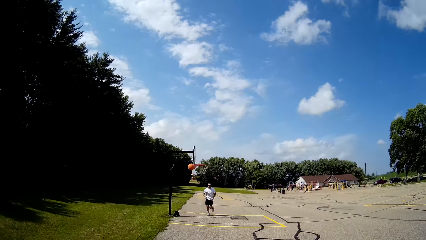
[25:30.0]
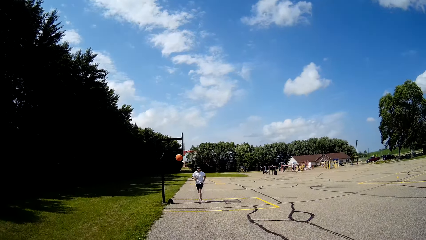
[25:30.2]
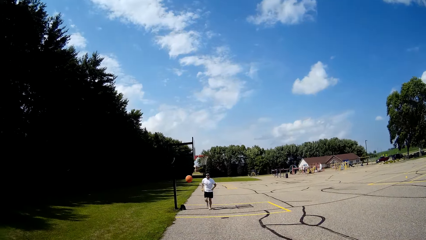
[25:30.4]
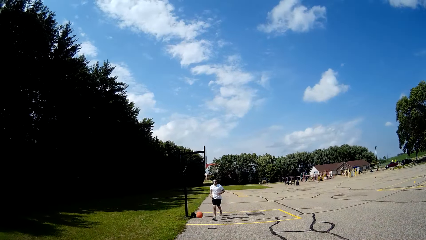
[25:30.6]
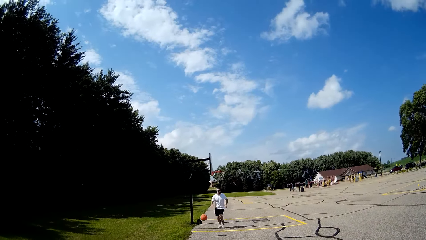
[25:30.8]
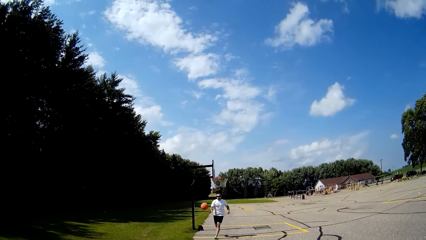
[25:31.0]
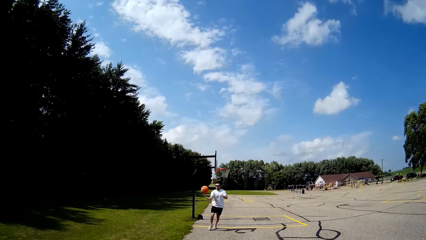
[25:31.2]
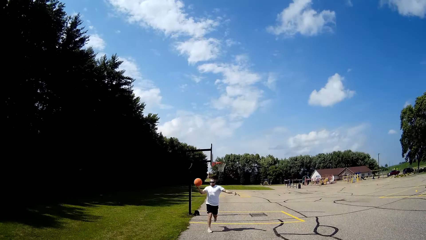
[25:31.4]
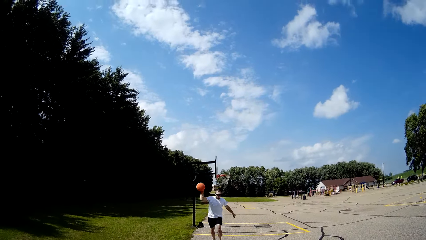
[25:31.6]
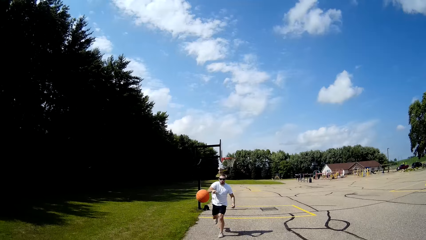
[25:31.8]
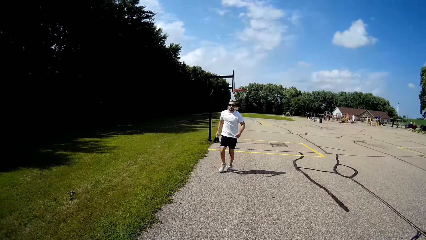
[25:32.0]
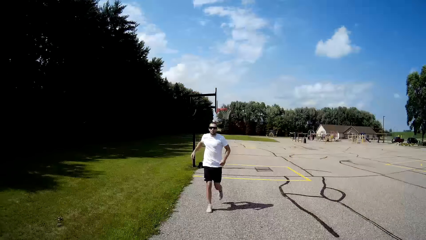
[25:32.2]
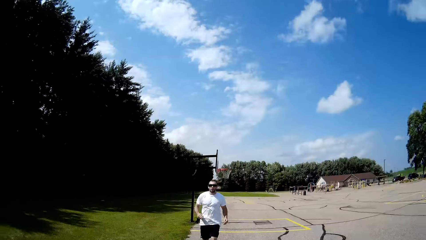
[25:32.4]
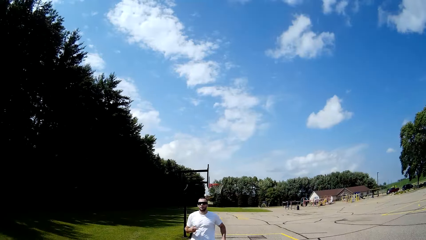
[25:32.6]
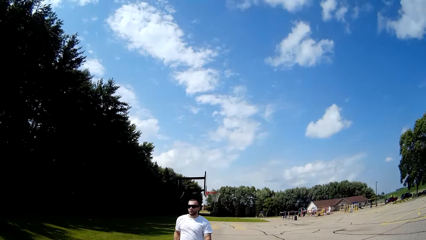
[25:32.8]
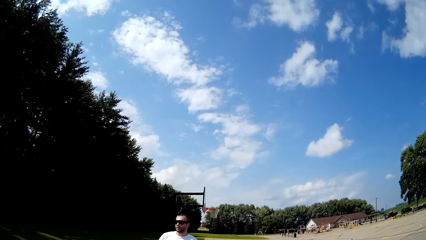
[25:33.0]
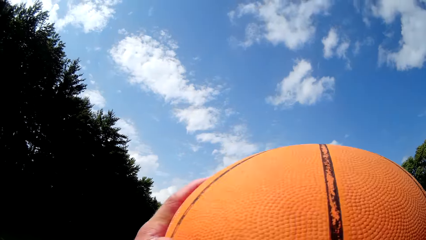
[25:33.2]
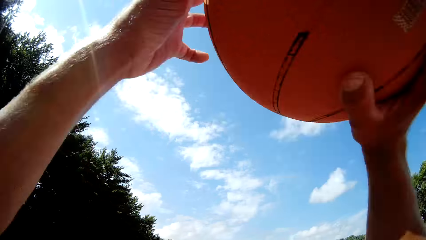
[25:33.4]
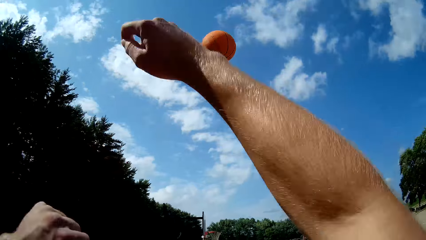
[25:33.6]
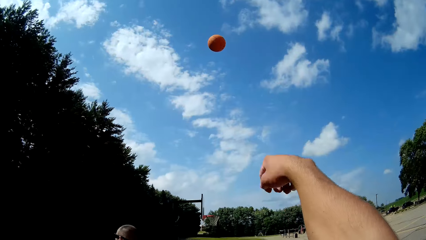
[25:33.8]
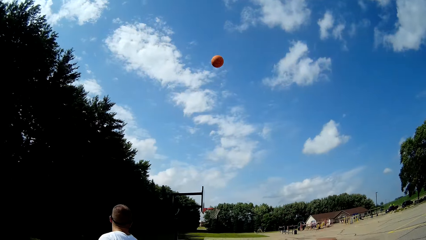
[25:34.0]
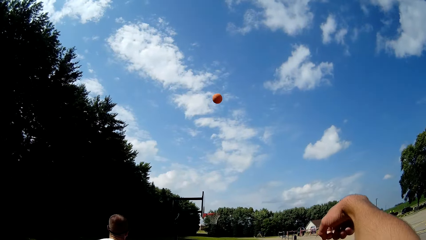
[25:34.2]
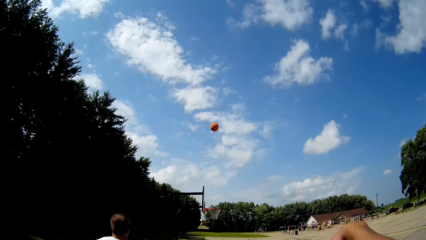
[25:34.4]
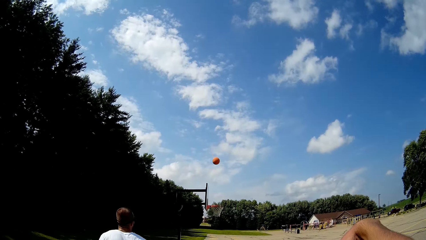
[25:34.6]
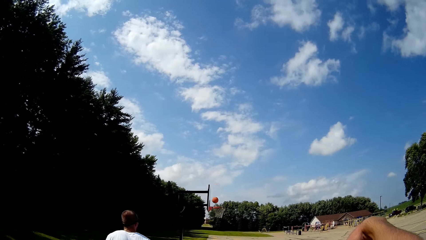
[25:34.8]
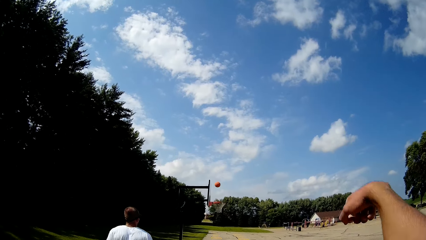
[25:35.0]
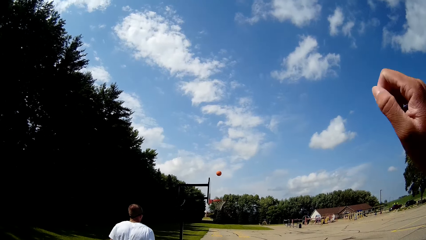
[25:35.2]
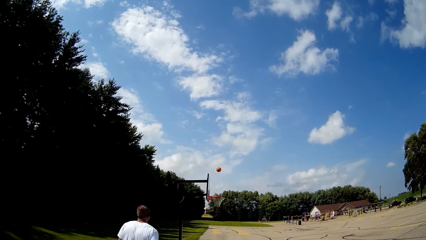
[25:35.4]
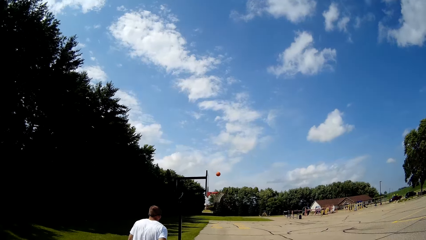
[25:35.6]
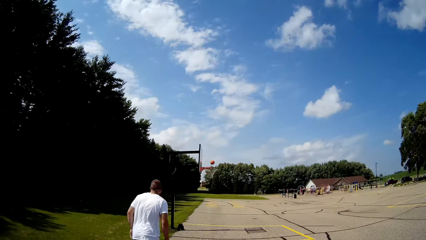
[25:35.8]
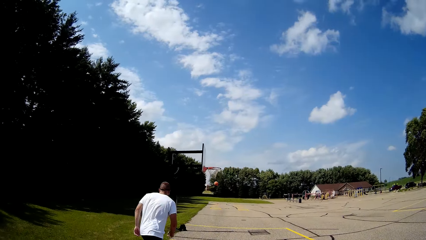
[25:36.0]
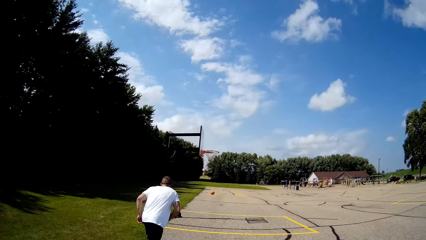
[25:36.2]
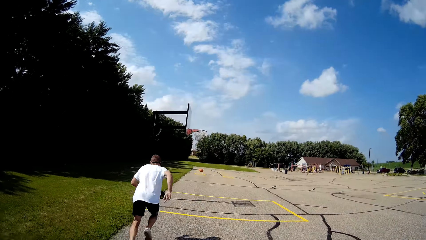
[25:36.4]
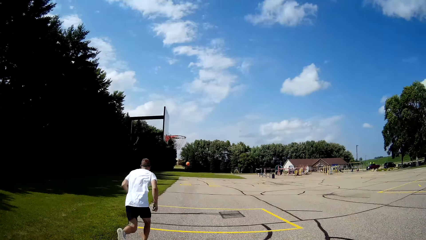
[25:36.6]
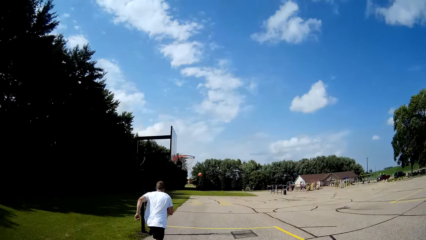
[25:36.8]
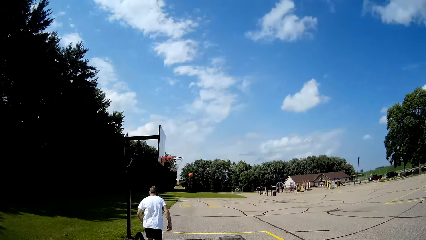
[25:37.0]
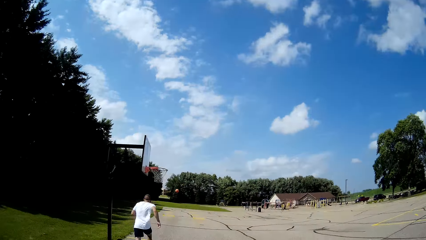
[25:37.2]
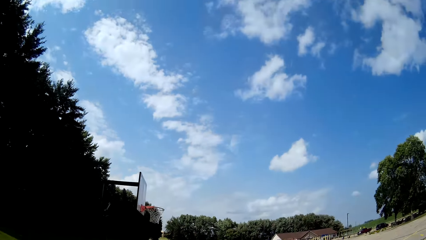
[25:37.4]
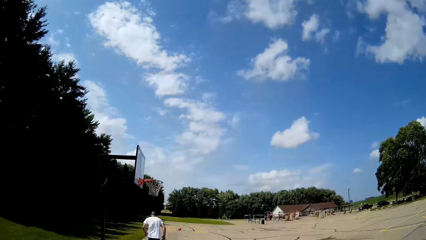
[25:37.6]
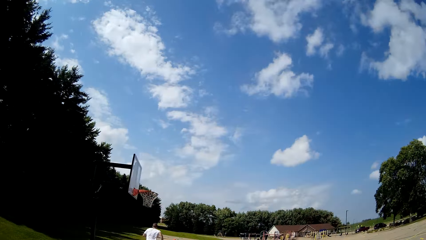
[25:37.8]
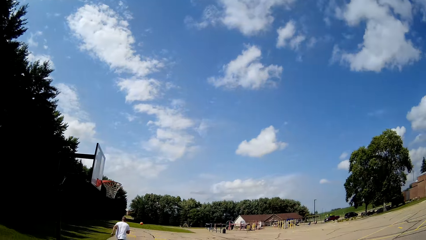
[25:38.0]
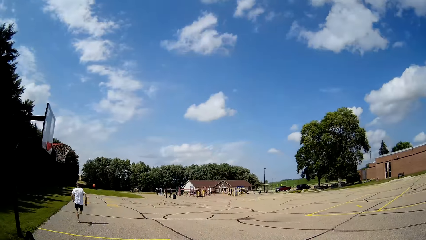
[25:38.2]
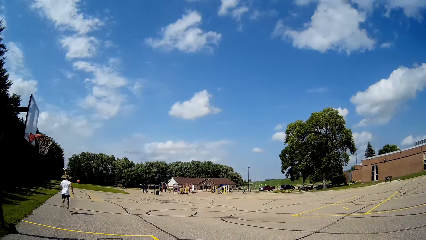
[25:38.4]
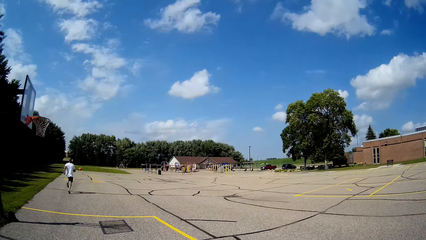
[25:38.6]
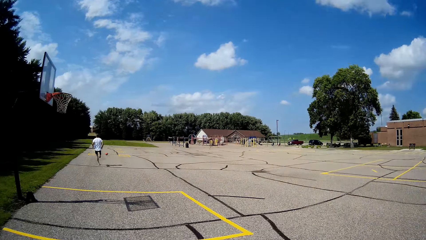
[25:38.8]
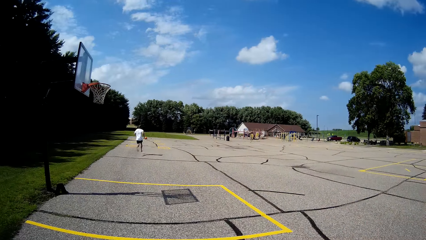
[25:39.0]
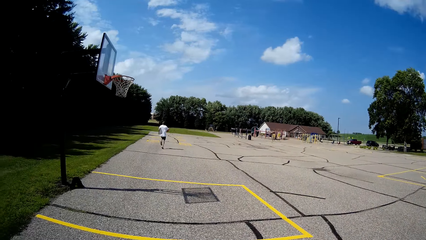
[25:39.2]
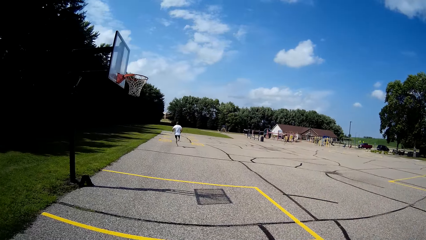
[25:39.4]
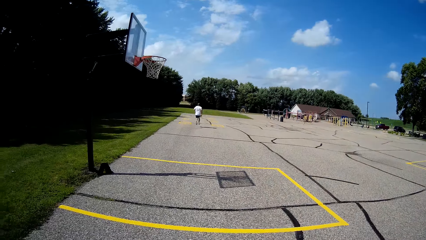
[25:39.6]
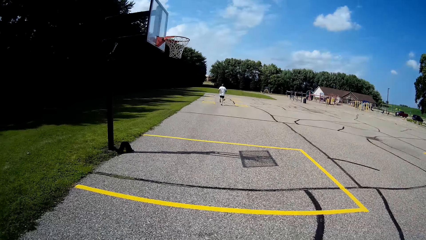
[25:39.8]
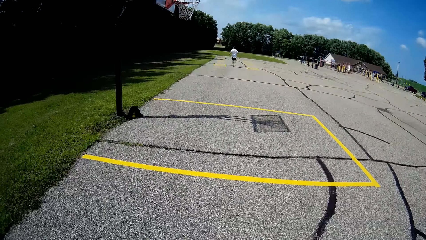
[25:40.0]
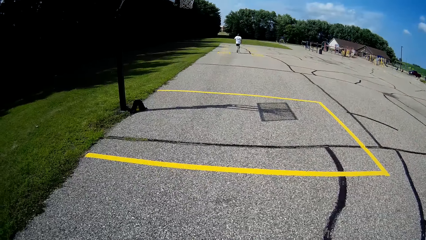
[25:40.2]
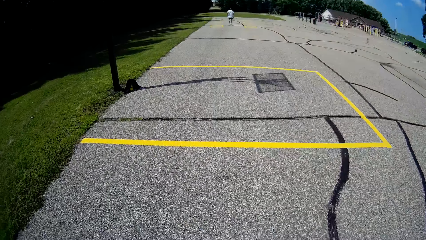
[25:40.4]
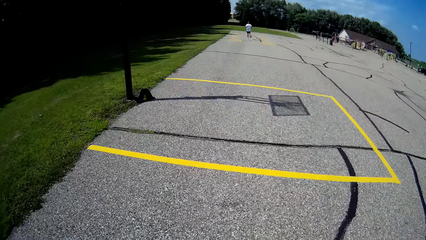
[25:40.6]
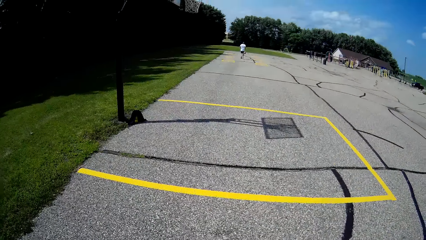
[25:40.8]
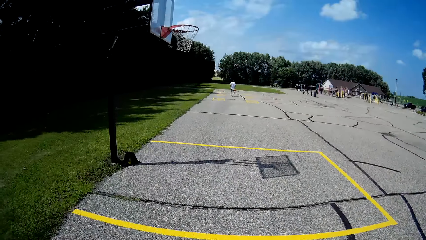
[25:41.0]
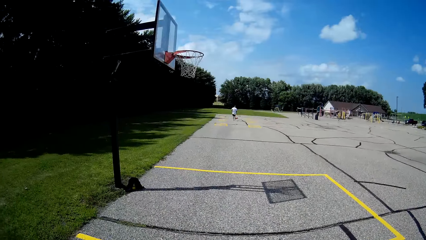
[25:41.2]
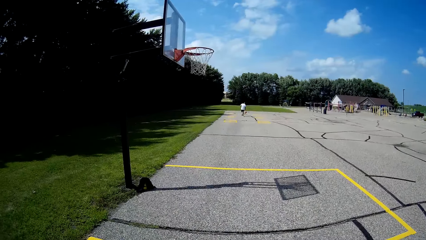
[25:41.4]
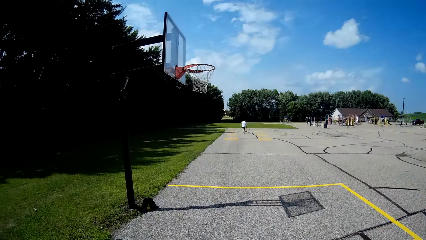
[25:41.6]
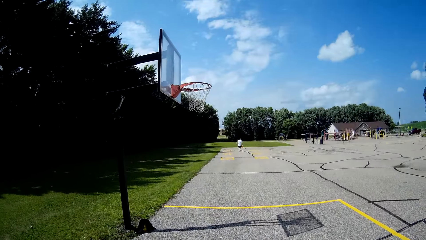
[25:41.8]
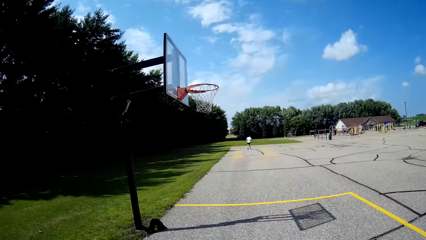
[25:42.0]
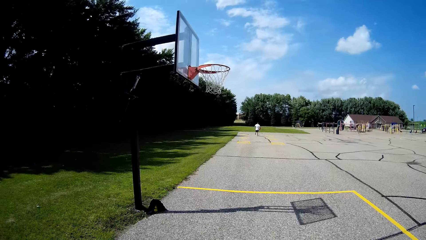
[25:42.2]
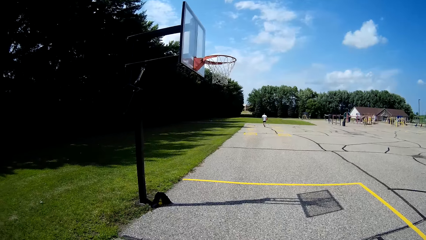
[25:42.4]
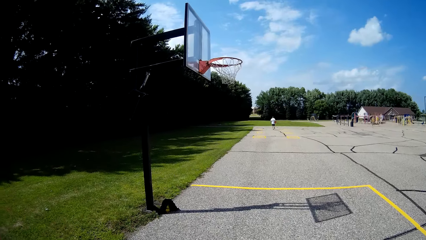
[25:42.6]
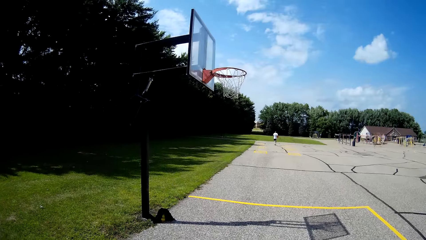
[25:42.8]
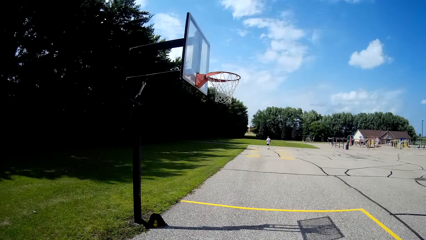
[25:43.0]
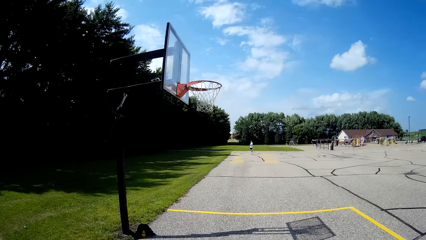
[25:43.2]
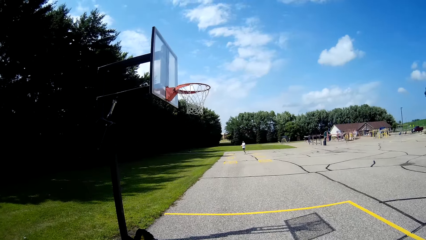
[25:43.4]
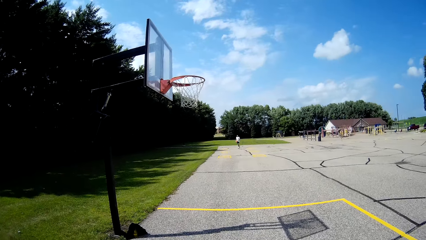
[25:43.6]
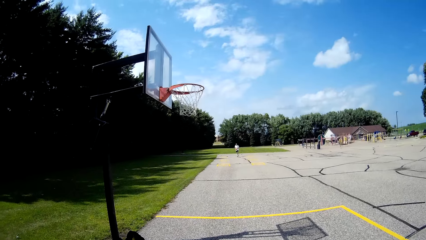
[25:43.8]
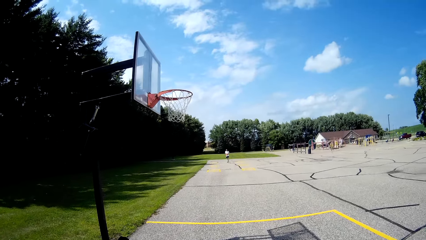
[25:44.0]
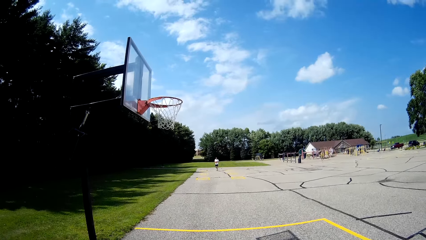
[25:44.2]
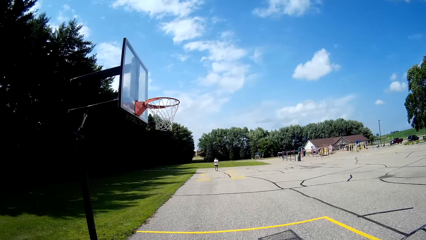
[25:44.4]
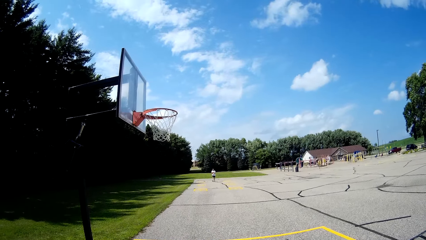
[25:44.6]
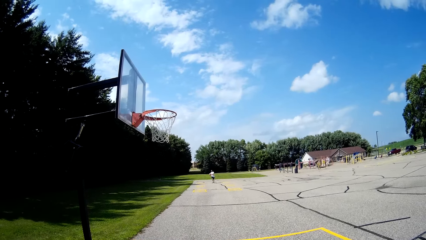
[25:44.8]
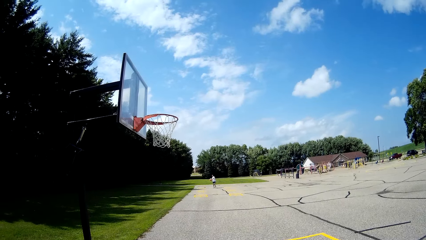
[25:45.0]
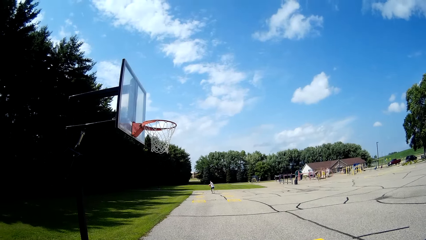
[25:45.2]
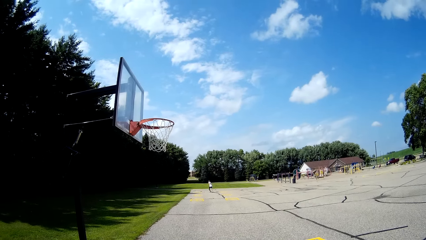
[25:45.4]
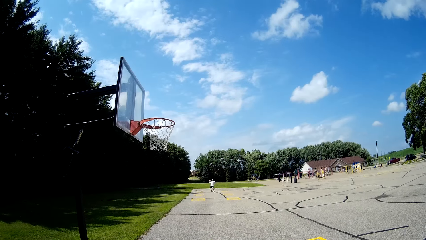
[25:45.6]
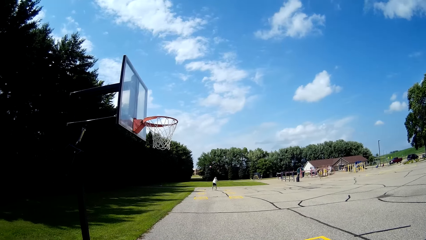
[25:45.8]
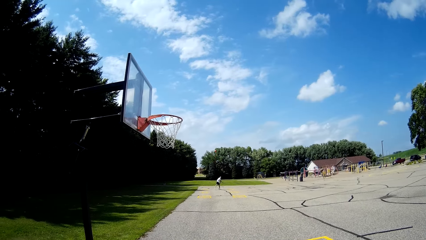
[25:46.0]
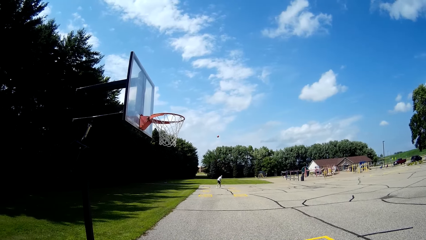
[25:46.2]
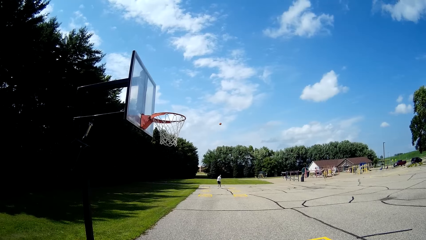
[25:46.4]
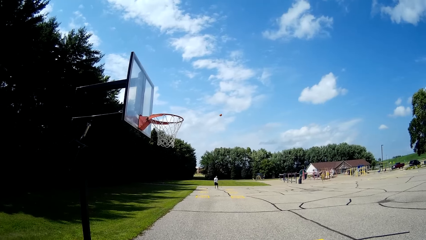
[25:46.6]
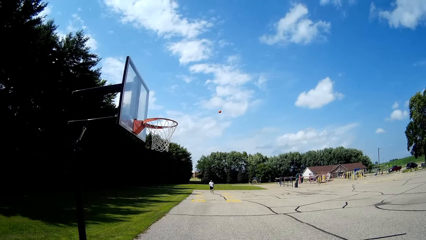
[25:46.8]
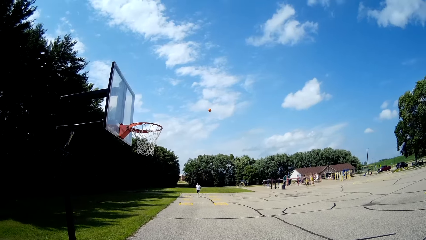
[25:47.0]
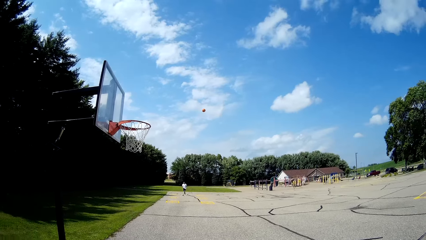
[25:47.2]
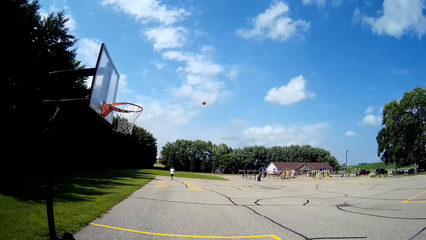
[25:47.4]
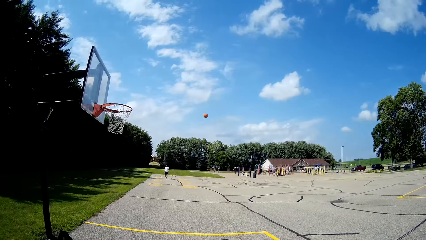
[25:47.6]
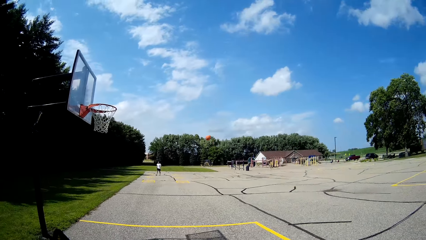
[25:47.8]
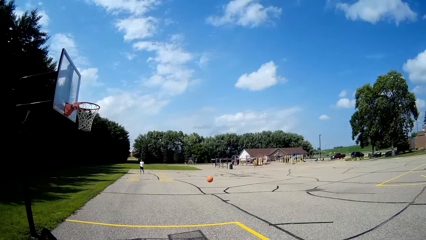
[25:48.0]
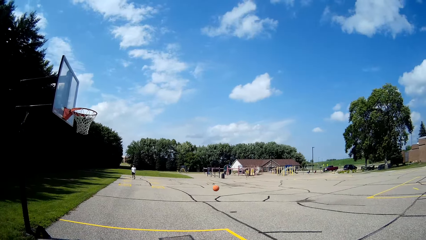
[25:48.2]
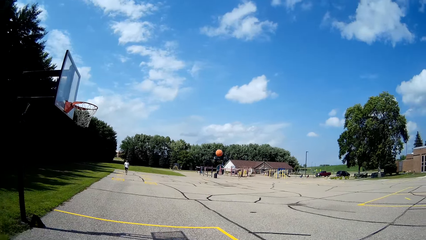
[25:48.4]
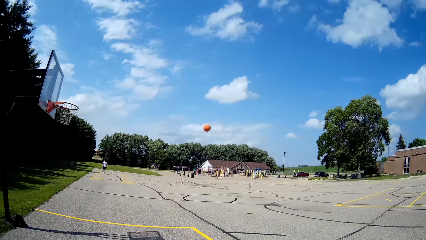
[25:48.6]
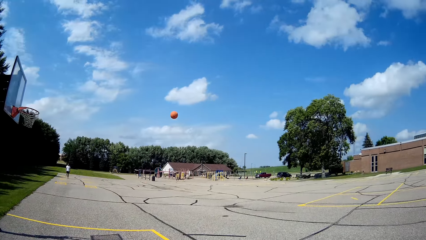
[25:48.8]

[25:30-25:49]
A man runs. The man hits the ball on the ground. The man throws the basketball to the camera wearer with his right hand. The camera wearer catches the basketball with his hands. The man runs. The man runs again. The camera wearer throws the basketball towards the rim with his hands. He converses. The man runs. The man catches the basketball with his right hand and throws the basketball to the camera wearer with his right hand.
